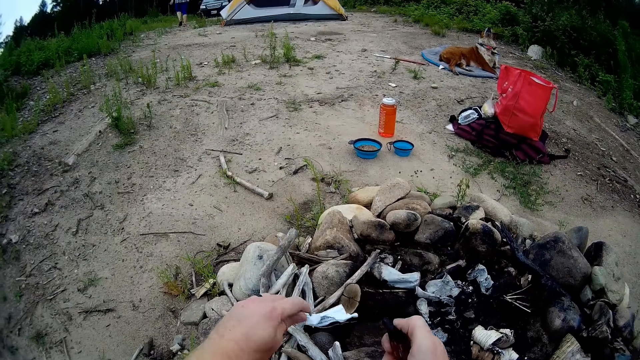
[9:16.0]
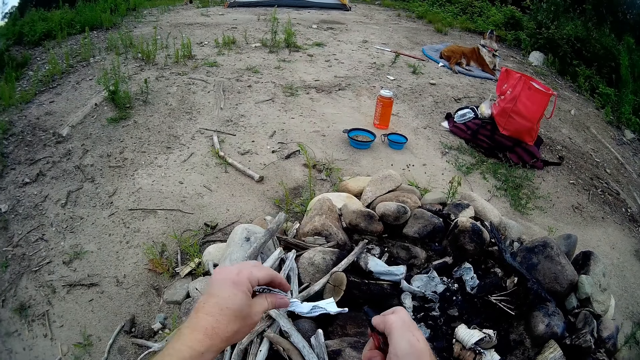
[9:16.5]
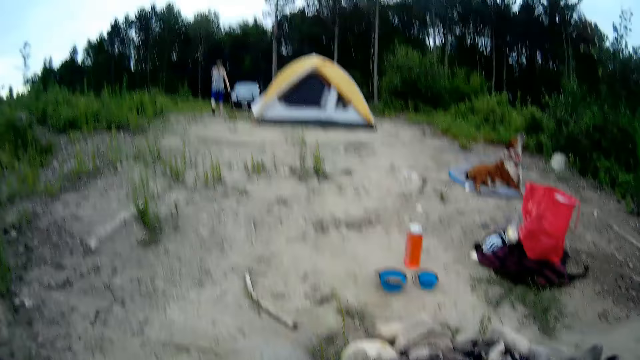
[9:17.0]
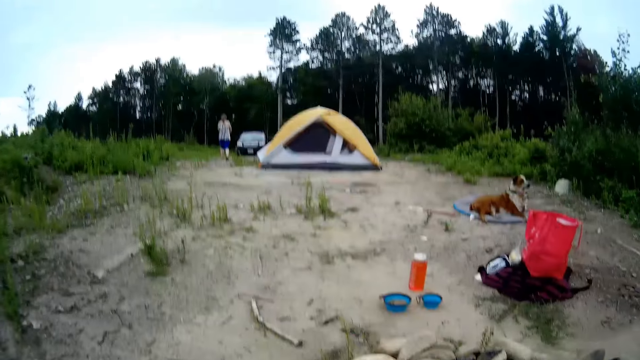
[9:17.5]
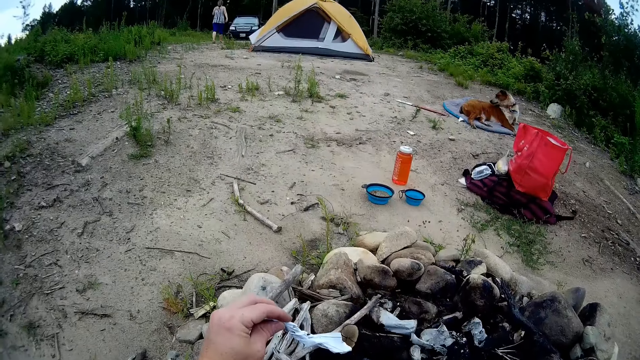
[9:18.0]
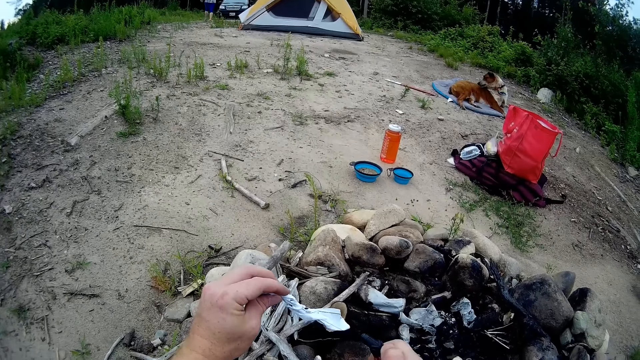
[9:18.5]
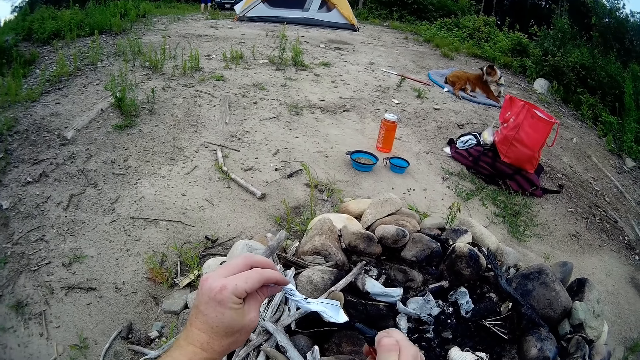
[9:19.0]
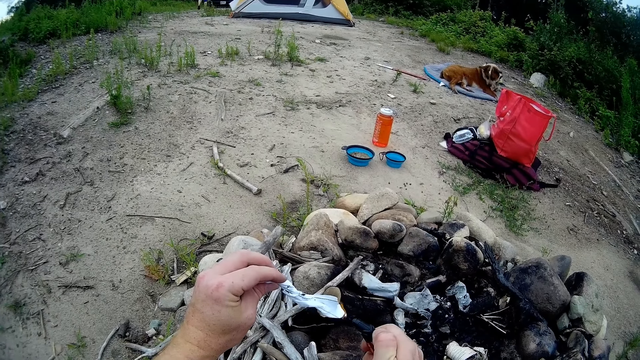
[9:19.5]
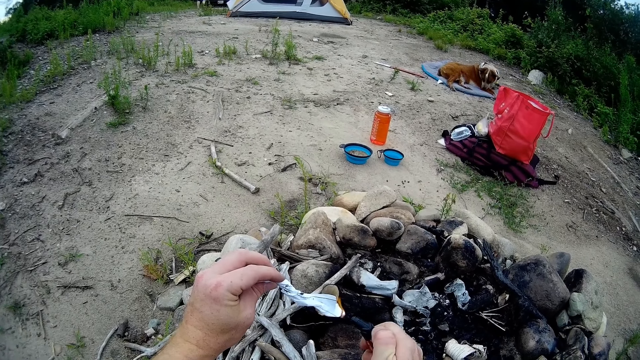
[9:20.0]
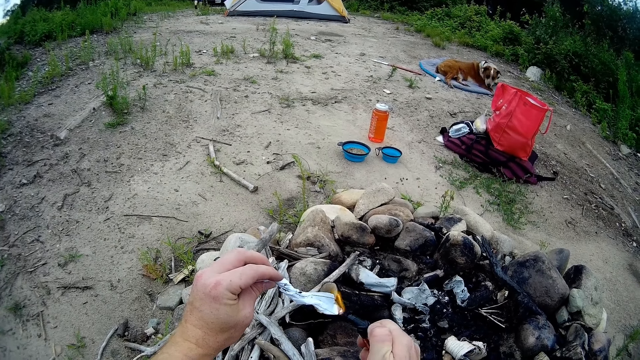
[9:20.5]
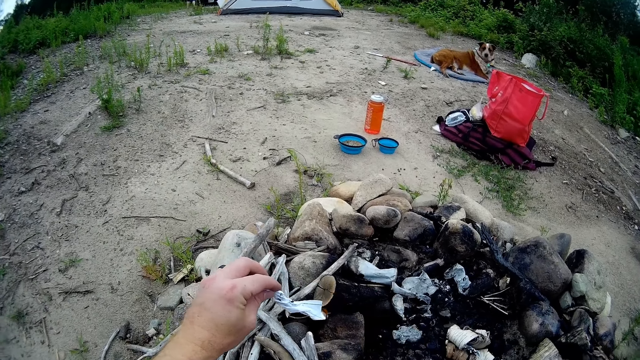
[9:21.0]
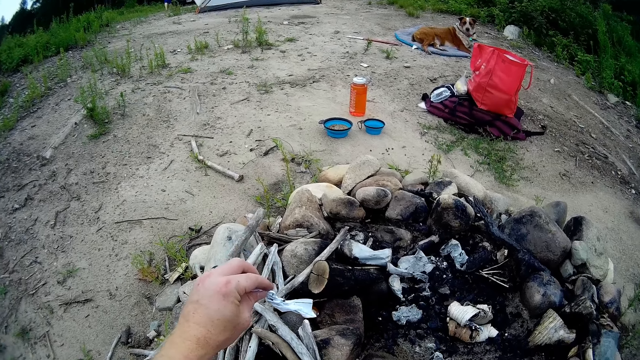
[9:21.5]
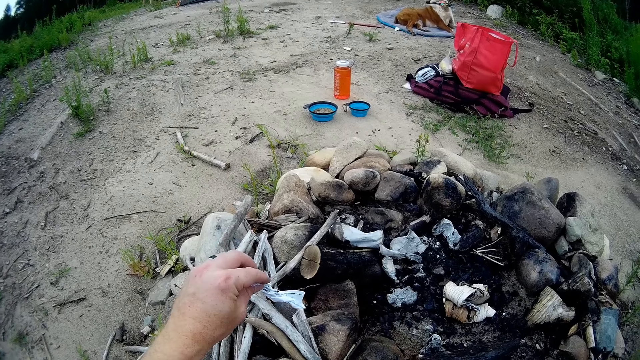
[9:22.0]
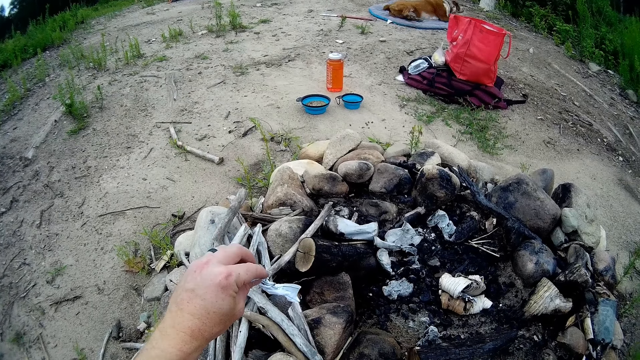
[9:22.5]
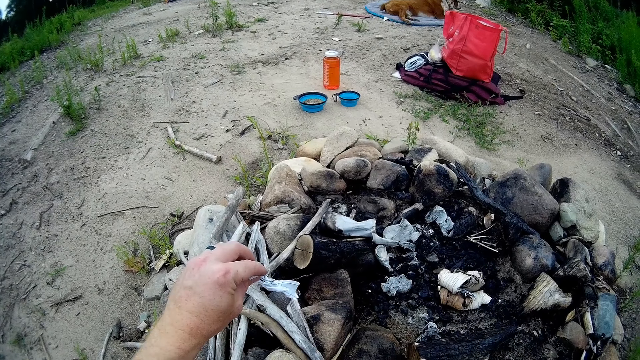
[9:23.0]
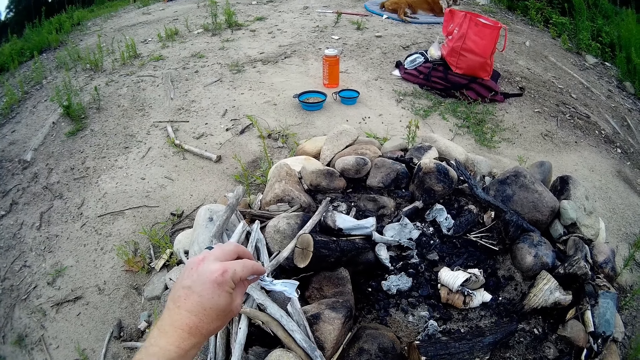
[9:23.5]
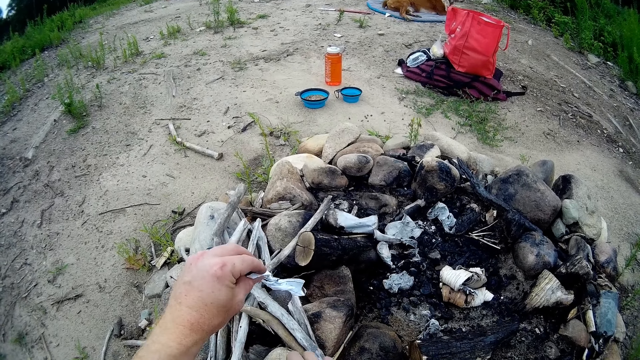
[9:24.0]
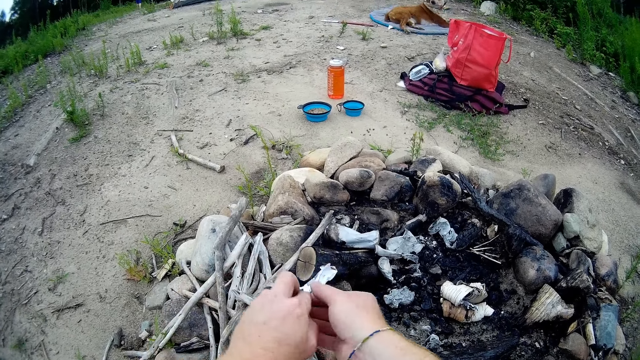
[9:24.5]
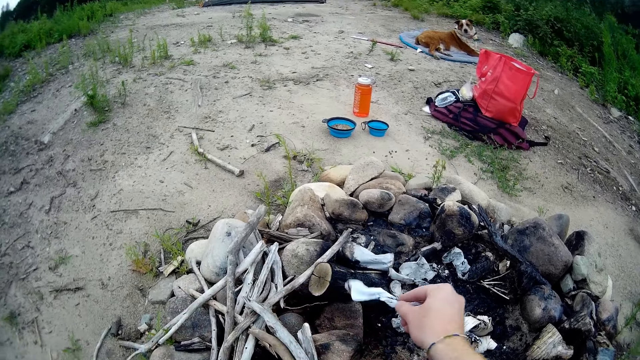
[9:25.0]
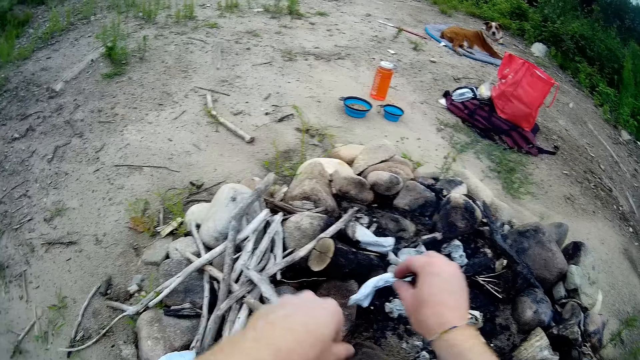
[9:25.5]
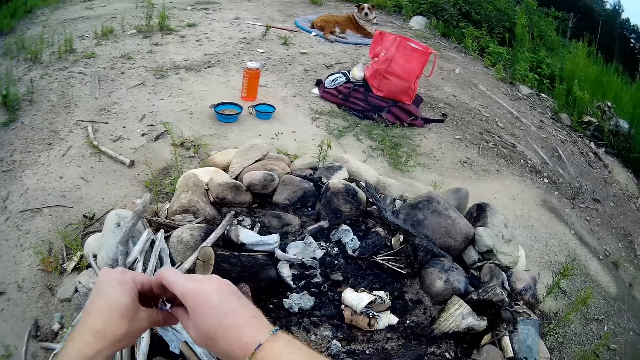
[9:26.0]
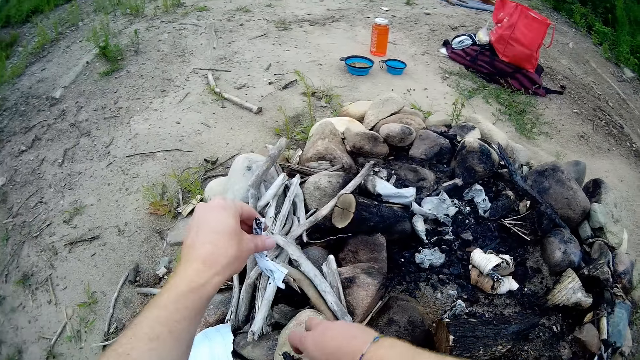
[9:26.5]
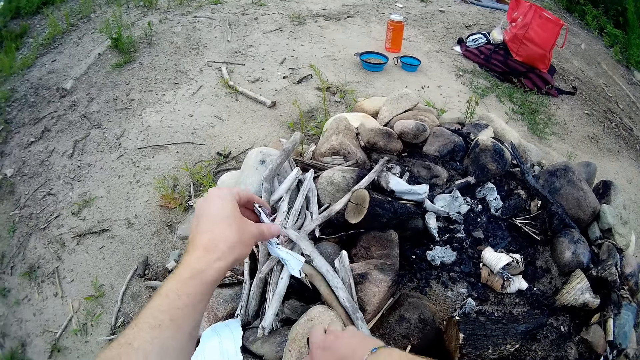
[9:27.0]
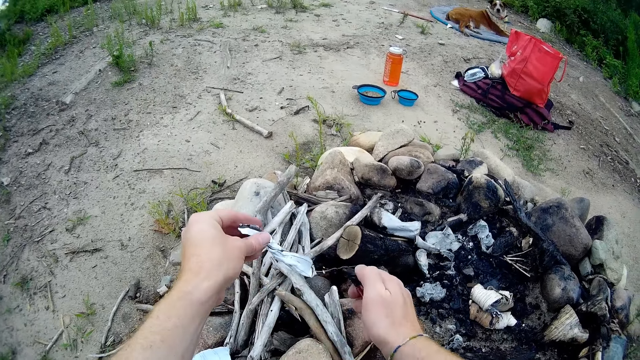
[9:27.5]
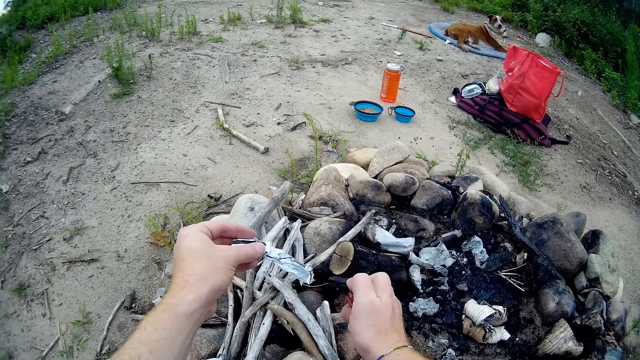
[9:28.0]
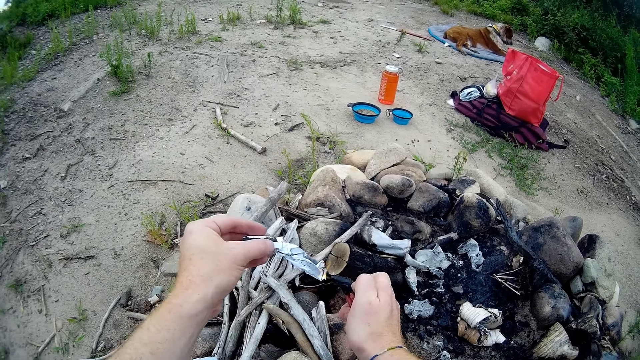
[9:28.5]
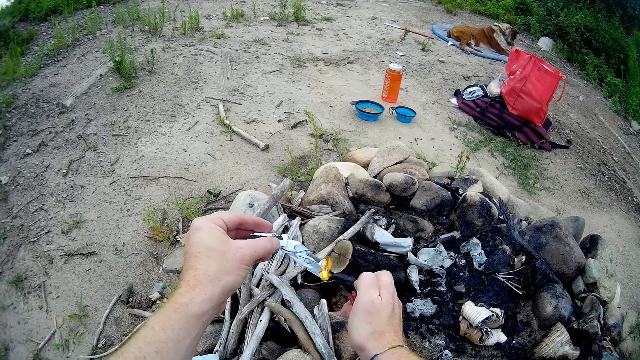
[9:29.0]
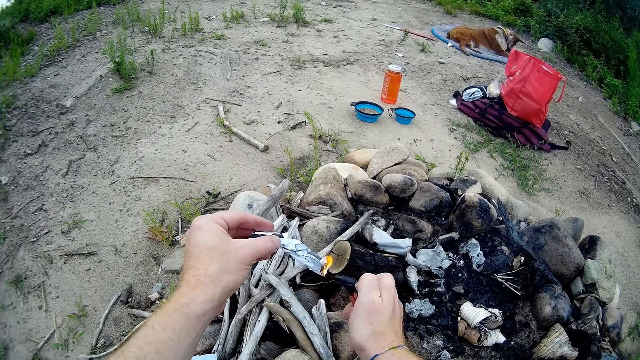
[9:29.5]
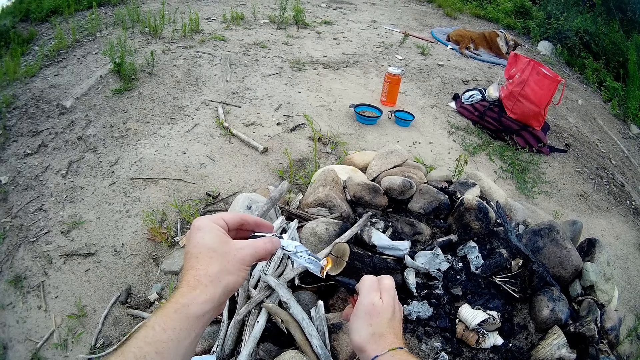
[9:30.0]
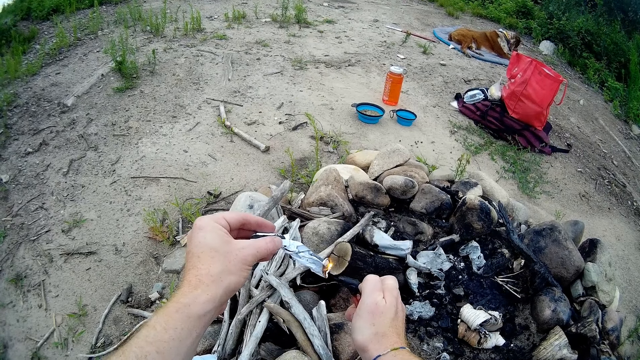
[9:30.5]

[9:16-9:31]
The camera wearer lights the paper with the lighter. He transfers the paper from his left hand to his right hand. He transfers the paper from his right hand to his left hand. He picks up the lighter from a stone with his right hand. He lights the paper with the lighter.

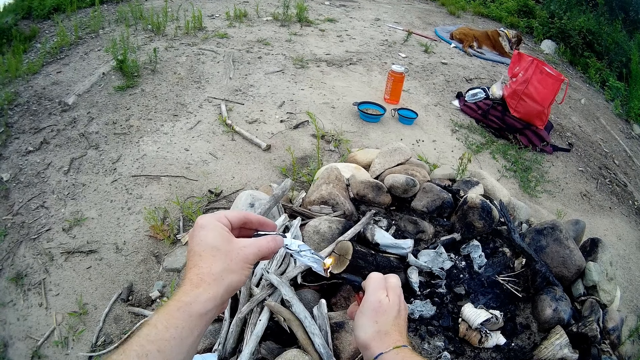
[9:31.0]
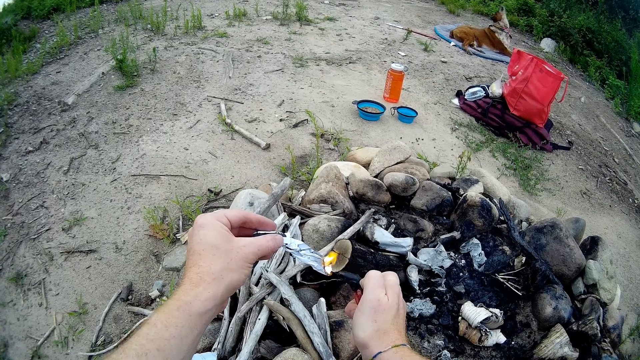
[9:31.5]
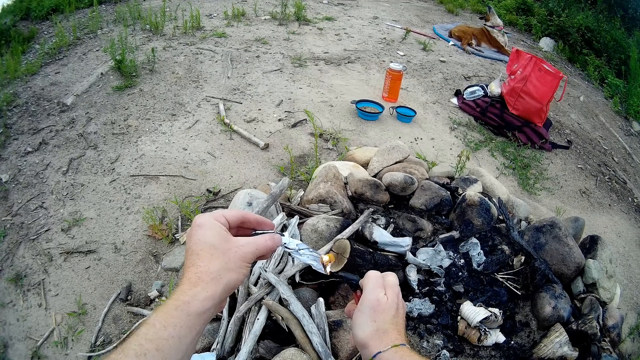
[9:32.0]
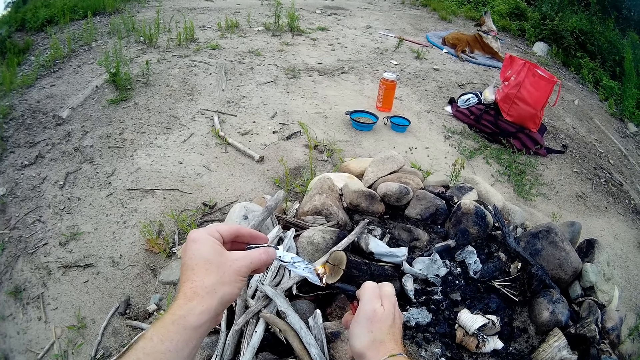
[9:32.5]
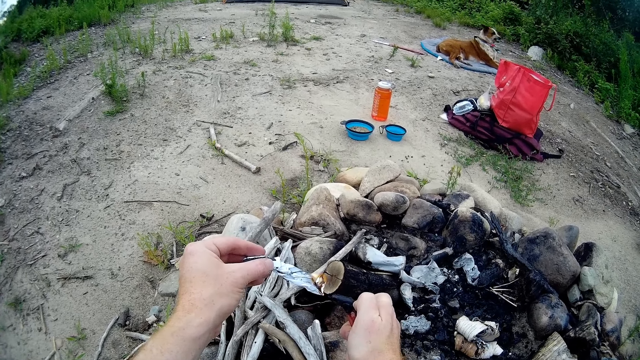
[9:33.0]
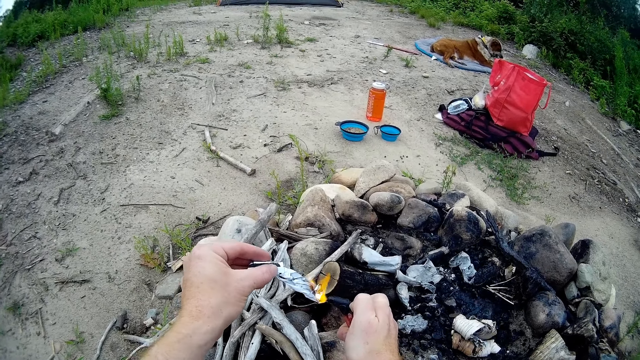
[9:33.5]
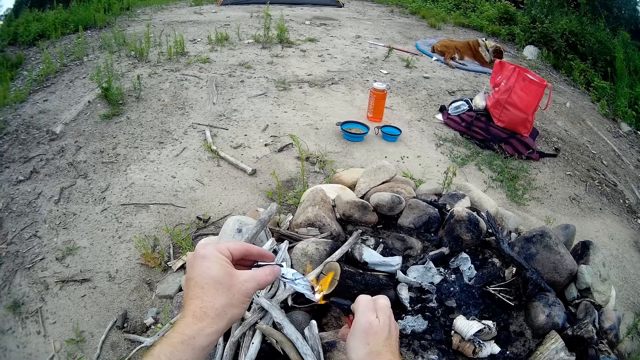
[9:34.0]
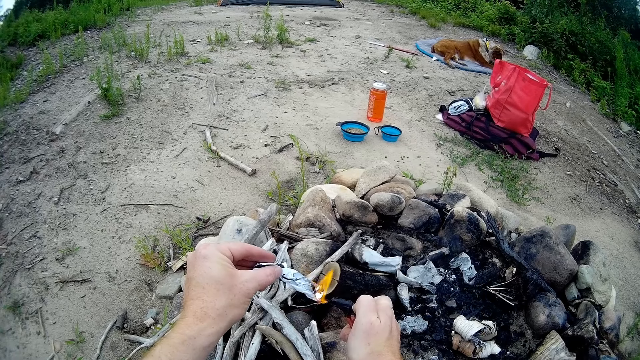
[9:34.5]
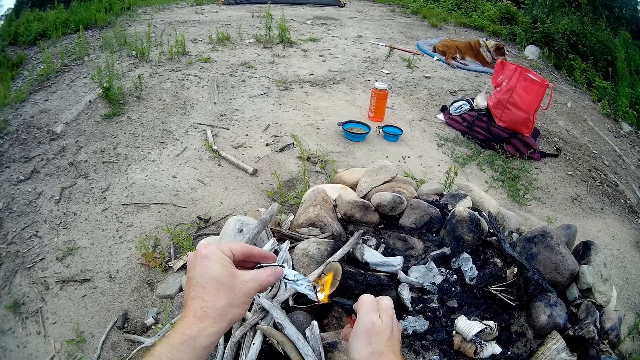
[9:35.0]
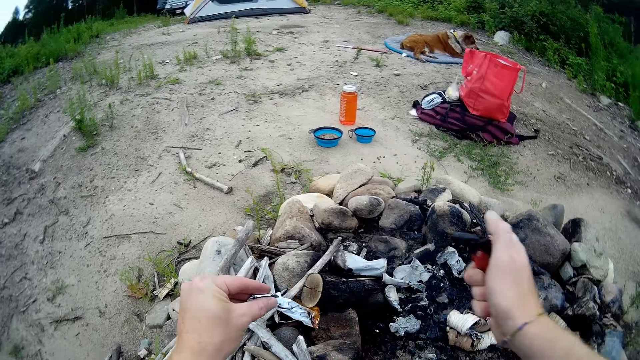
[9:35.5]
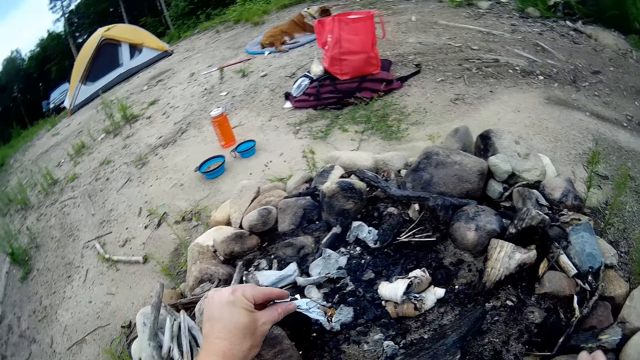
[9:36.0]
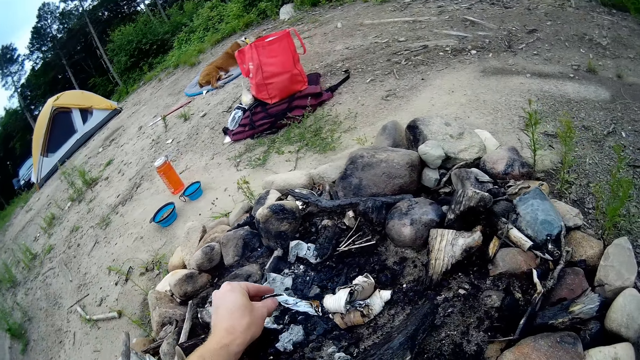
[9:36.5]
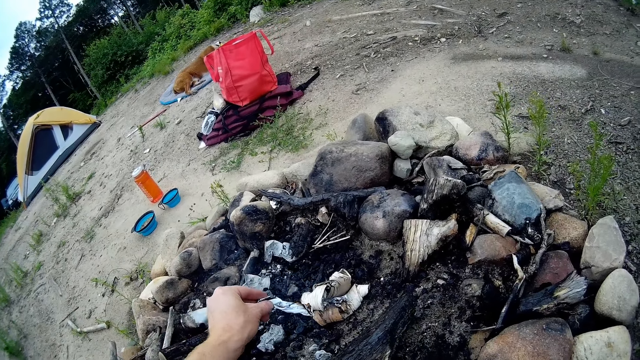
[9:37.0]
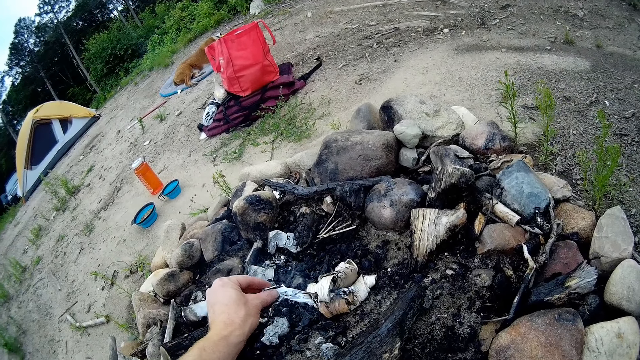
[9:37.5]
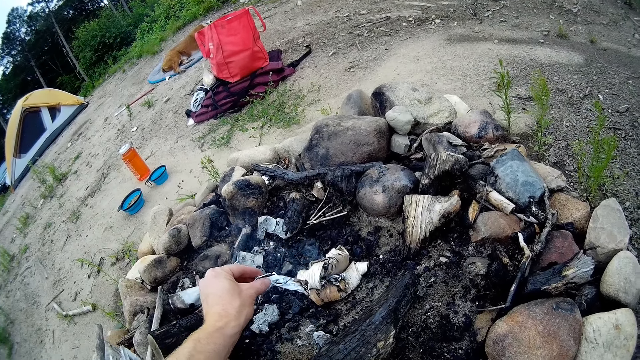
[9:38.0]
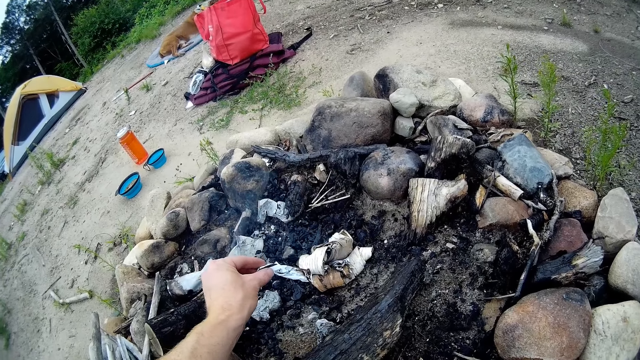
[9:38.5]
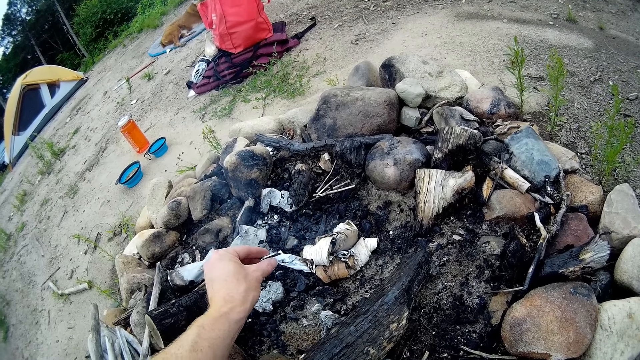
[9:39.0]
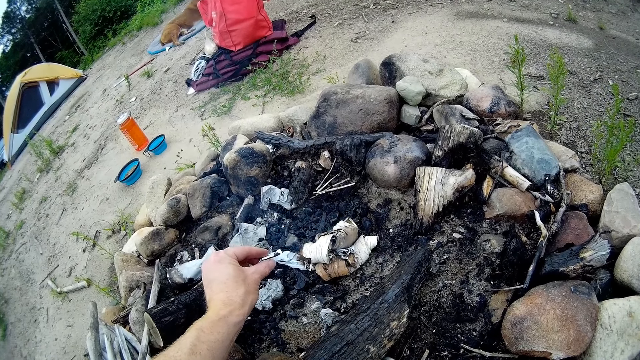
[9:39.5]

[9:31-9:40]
The camera wearer adds the lit paper to the dried woods in the firepit with his left hand.
